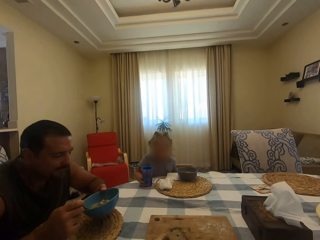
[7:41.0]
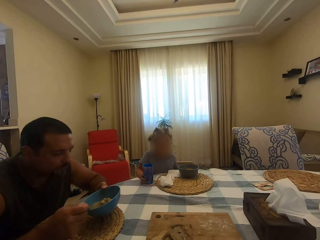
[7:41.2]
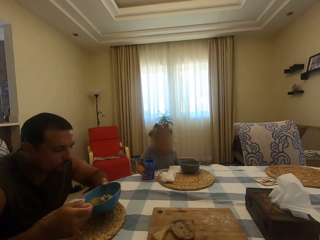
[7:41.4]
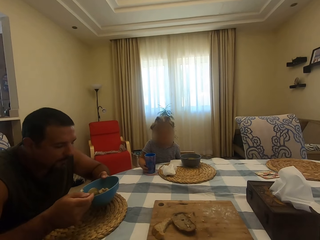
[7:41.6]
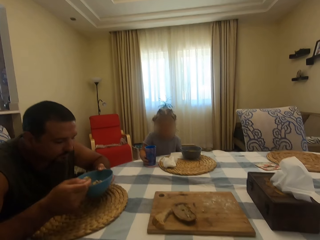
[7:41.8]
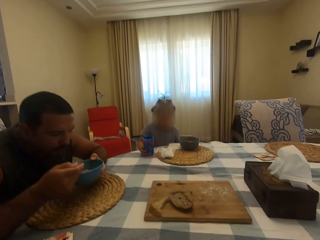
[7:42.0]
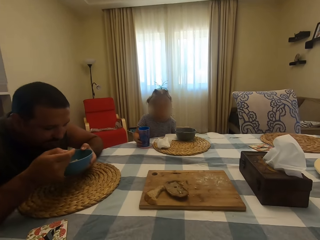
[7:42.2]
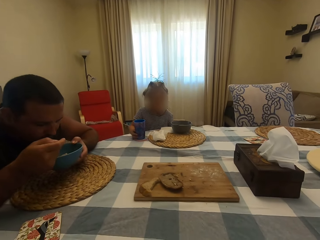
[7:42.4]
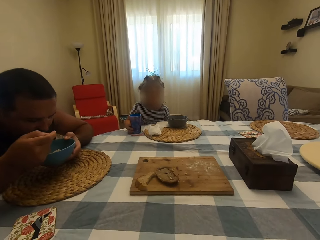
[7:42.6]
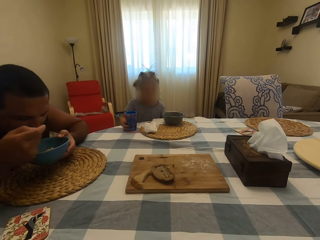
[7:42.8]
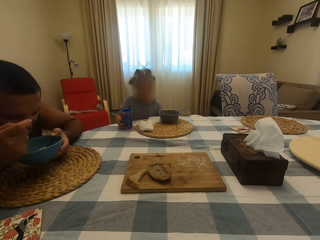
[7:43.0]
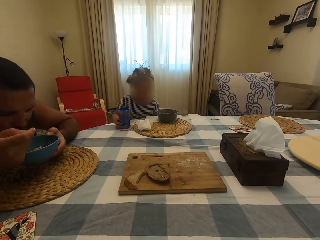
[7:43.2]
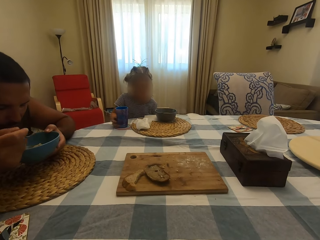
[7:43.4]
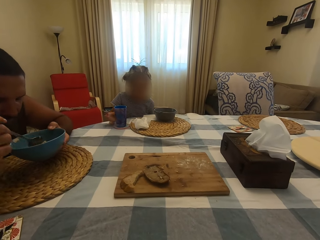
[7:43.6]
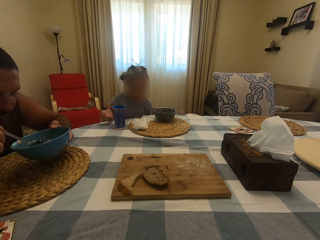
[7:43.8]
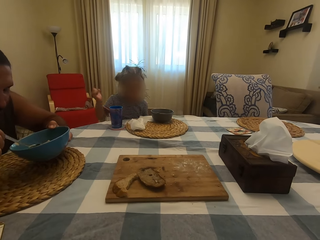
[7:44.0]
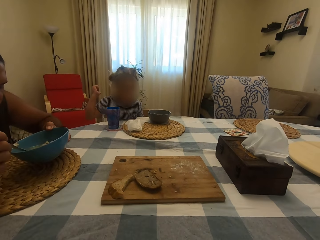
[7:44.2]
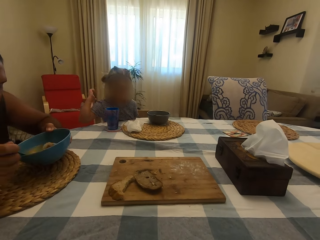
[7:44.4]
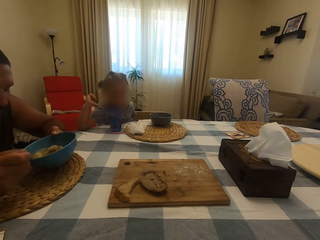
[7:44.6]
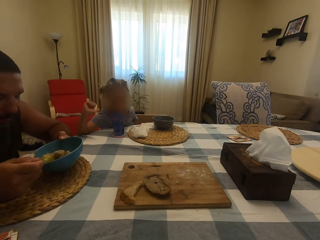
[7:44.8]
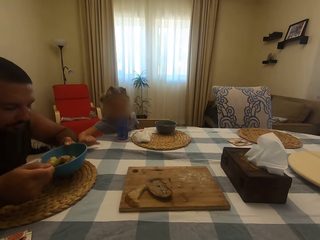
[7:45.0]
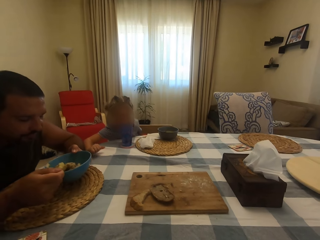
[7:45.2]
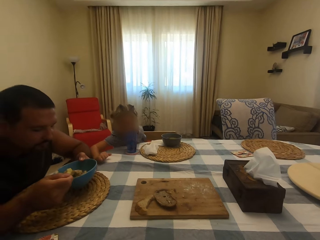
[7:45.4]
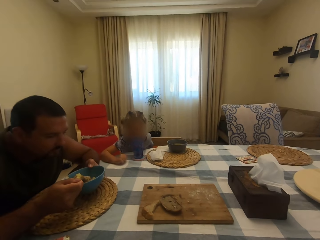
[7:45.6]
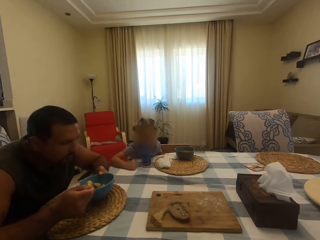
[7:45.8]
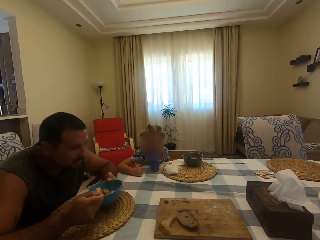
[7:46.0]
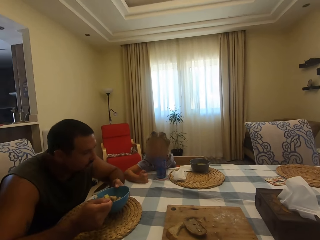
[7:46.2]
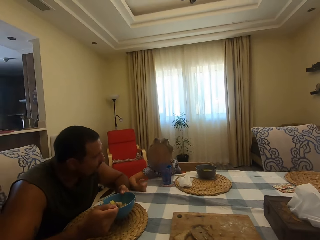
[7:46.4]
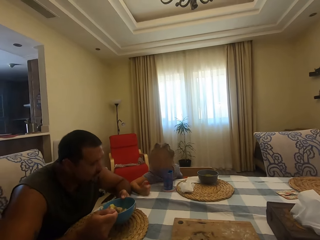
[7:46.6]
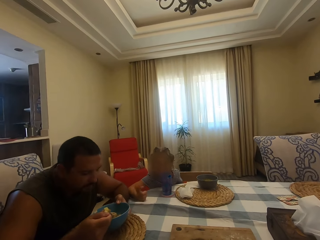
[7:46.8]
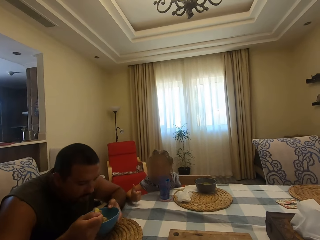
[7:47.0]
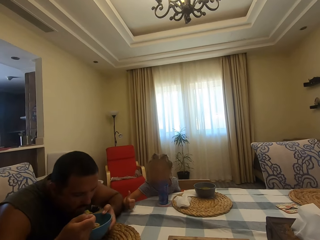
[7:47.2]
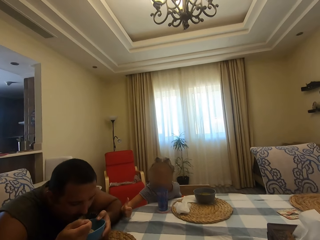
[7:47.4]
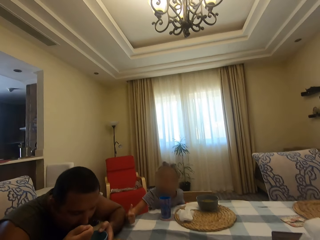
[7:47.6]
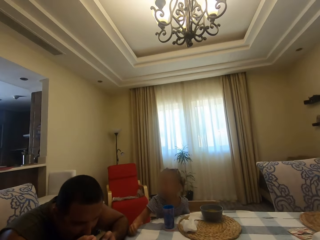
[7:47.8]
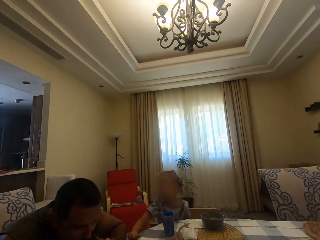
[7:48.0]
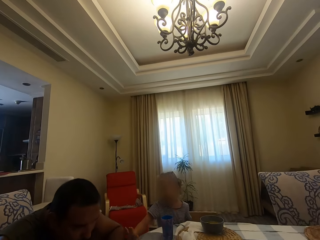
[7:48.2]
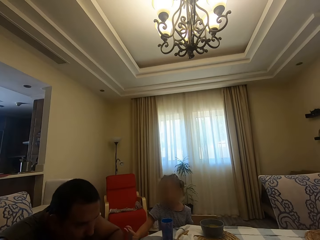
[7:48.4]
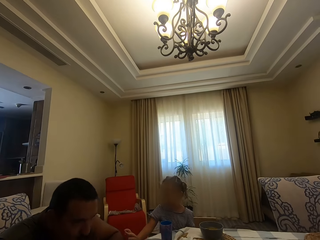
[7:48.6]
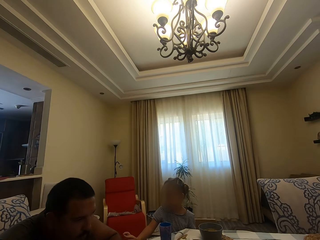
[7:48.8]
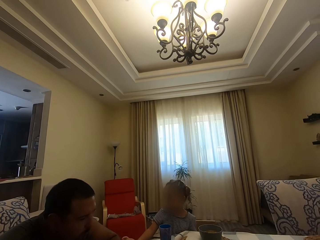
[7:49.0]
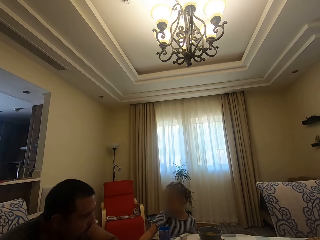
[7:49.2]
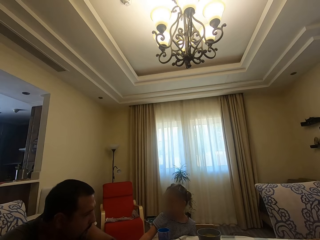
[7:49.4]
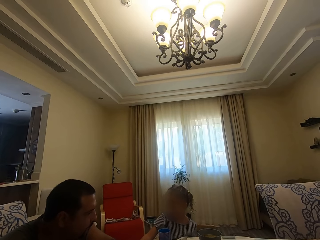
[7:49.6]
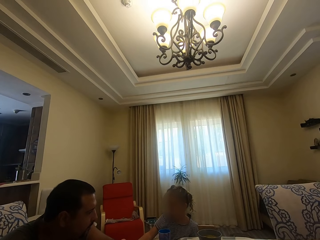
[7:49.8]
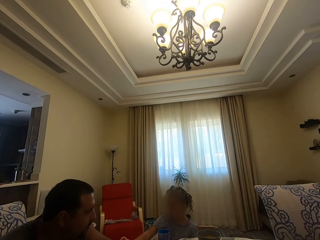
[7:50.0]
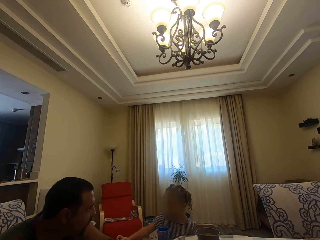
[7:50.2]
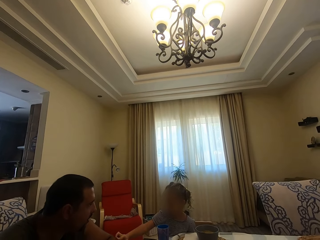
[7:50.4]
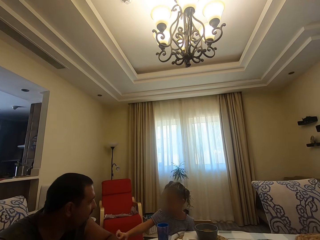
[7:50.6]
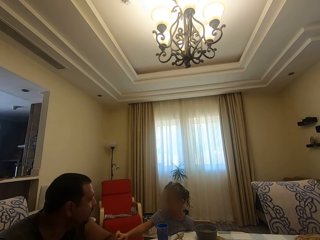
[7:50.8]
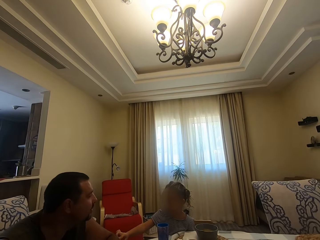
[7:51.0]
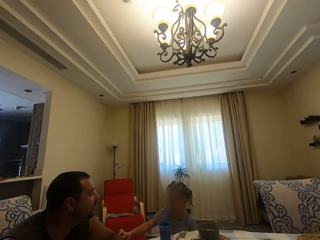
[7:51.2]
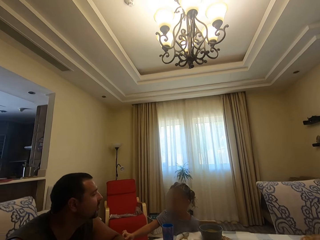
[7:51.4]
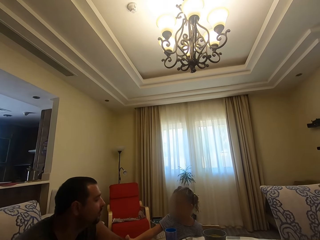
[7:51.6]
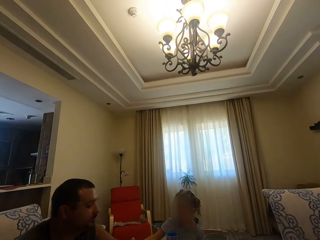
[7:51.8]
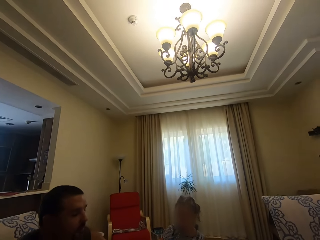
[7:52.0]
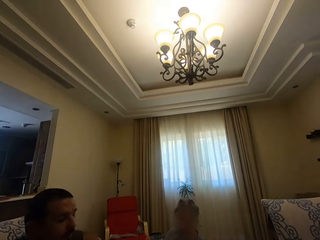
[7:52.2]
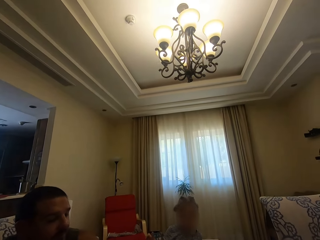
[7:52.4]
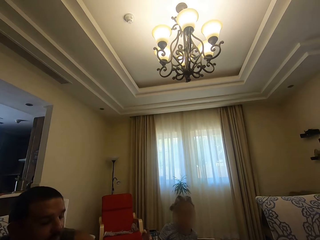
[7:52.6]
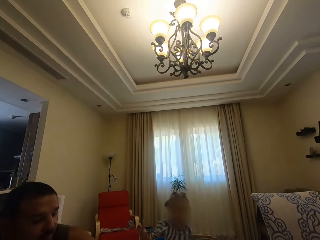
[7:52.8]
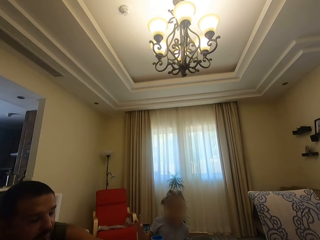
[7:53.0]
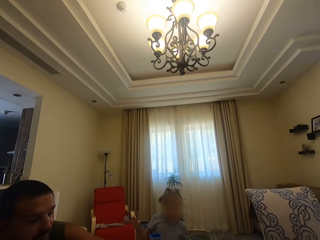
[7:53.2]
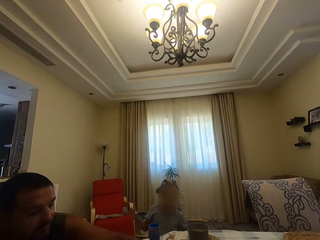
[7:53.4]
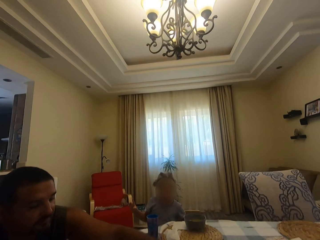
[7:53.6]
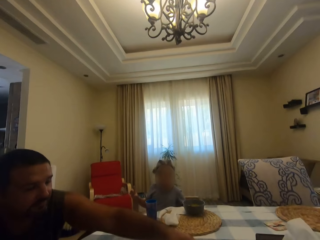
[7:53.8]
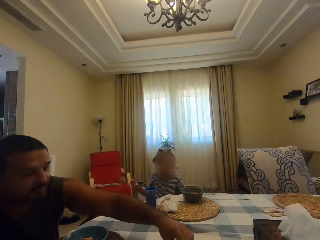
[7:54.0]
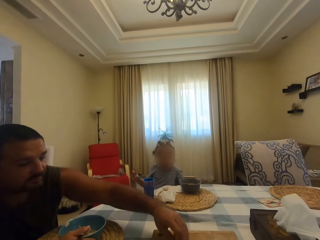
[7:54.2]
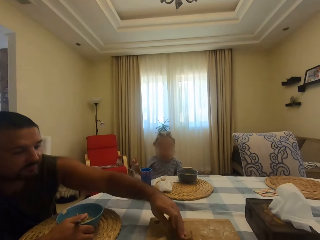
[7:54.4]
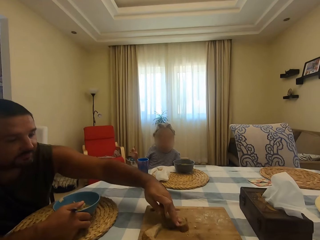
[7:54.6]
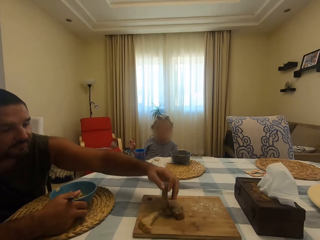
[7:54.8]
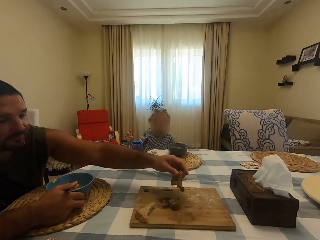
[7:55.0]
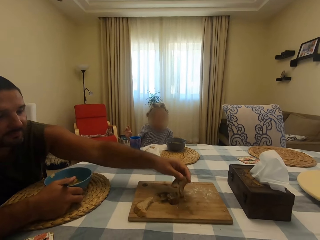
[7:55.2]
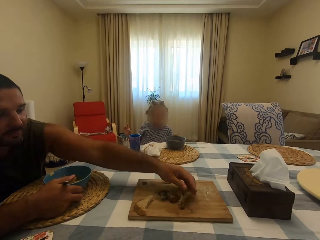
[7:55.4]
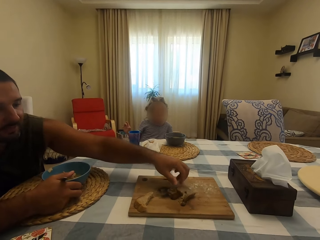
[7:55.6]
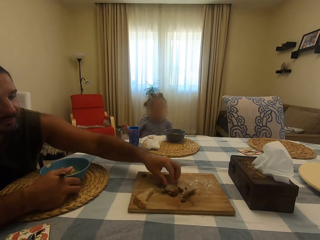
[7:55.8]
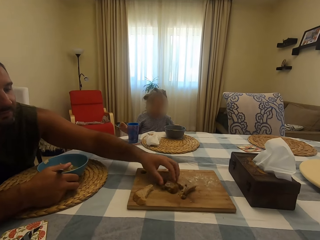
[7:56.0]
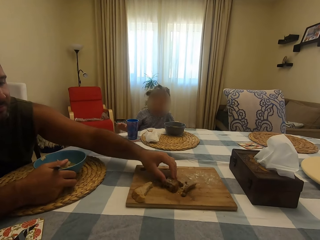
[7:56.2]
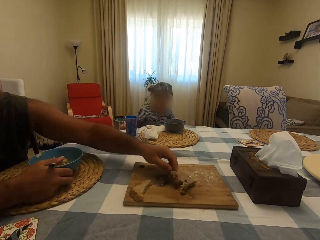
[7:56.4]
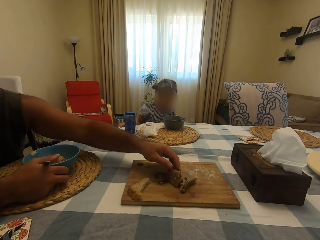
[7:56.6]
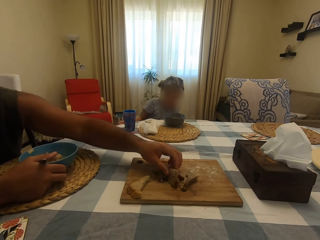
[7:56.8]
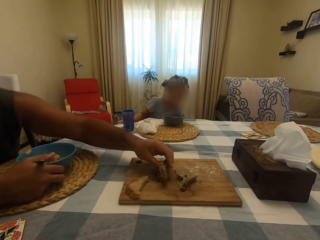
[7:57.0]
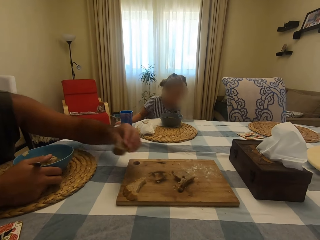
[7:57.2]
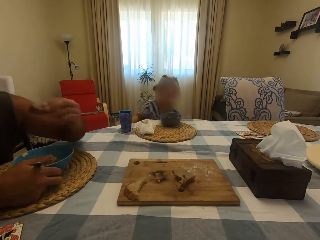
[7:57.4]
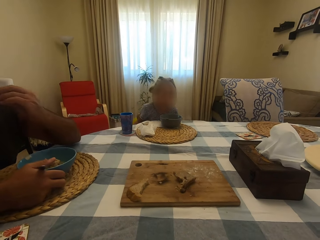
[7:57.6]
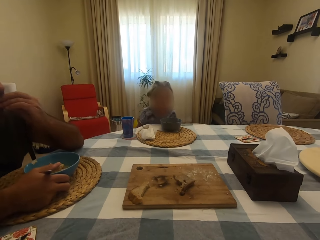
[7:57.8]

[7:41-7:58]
A man scoops soup in the bowl with a spoon. He puts soup in the mouth with a spoon. A girl moves a hand around. The man scoops soup in the bowl with a spoon. A person talks to the man. The man turns his head. The man puts soup in the mouth with a spoon. The man turns his head. The man looks around. The person talks to the man. The man moves something on the board on the table. The camera wearer talks with the man and the person. The man puts bread on the chopping board. The man picks up the bread on the board on the table. The girl moves around. The person talks with the camera wearer and the man.

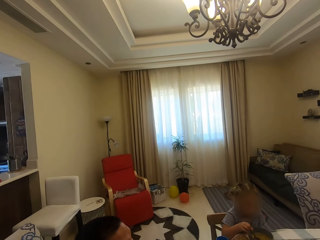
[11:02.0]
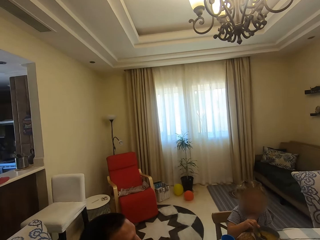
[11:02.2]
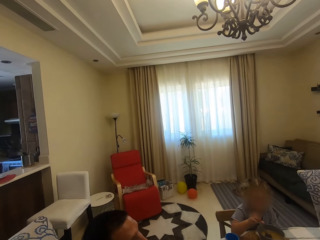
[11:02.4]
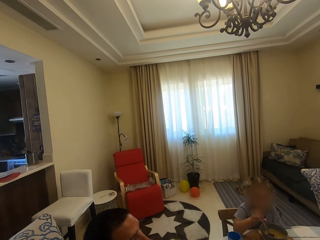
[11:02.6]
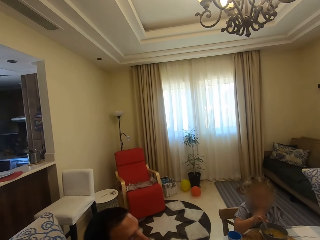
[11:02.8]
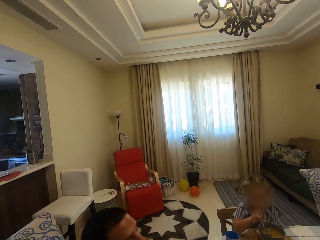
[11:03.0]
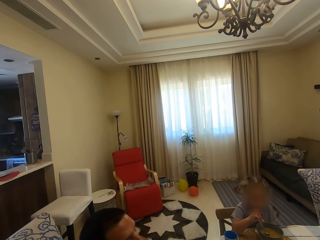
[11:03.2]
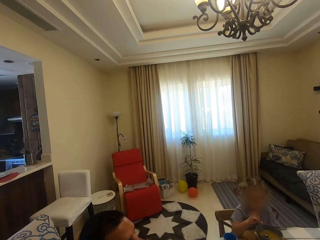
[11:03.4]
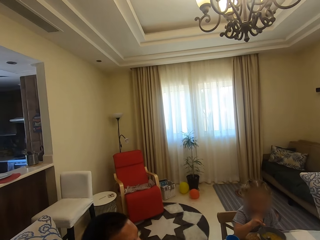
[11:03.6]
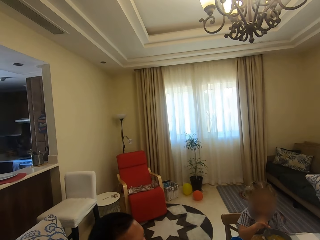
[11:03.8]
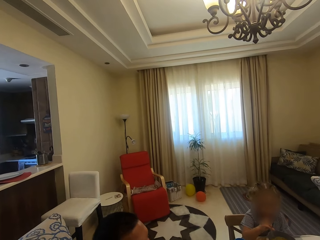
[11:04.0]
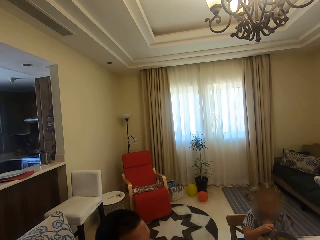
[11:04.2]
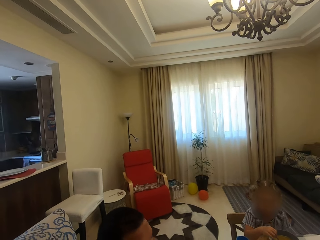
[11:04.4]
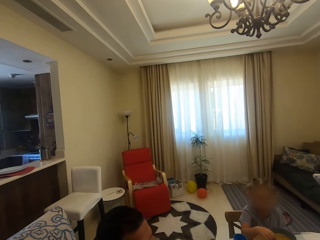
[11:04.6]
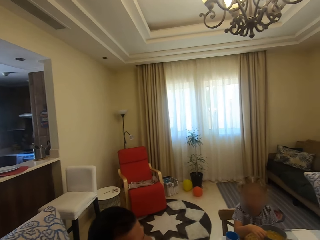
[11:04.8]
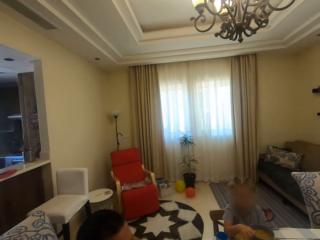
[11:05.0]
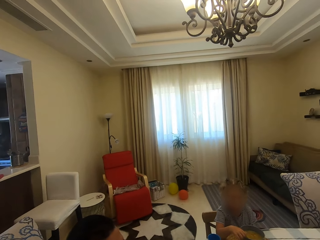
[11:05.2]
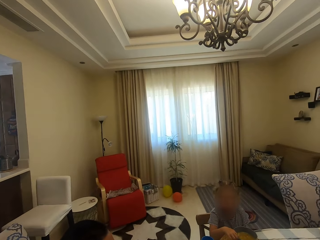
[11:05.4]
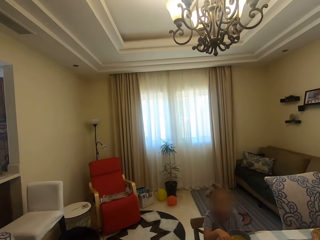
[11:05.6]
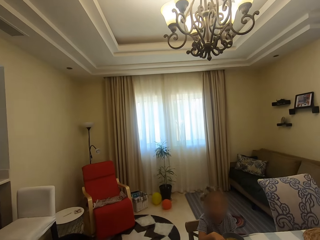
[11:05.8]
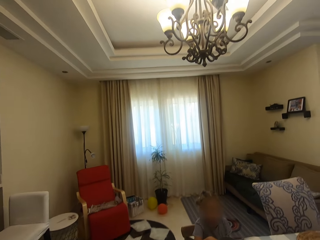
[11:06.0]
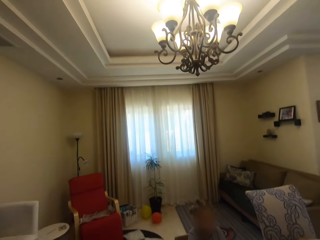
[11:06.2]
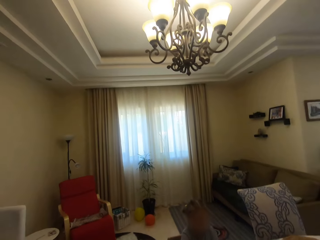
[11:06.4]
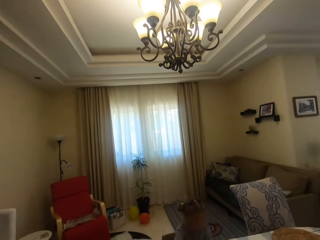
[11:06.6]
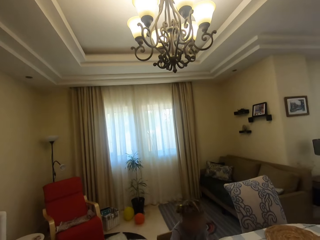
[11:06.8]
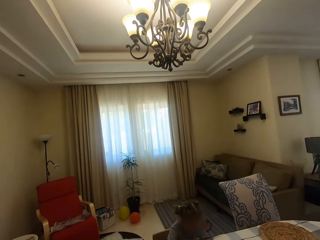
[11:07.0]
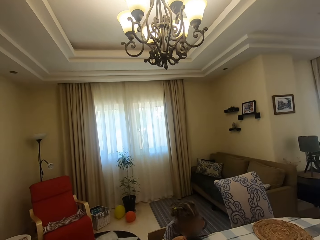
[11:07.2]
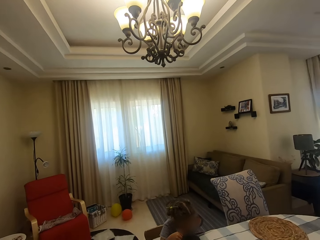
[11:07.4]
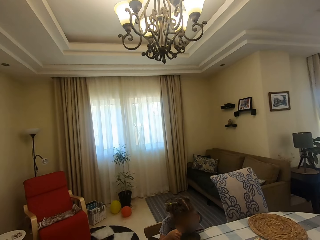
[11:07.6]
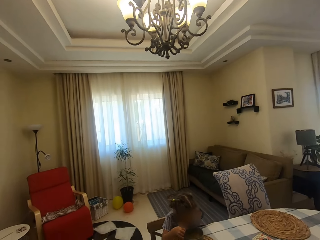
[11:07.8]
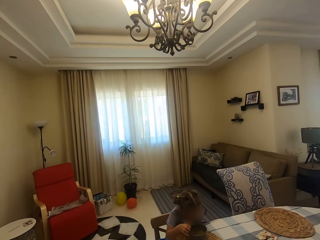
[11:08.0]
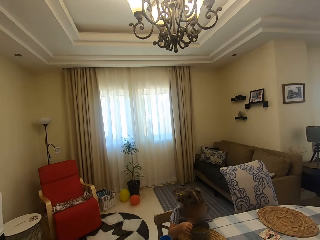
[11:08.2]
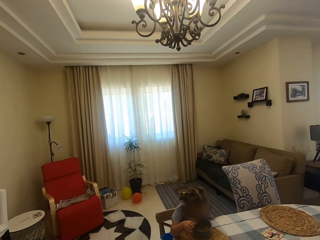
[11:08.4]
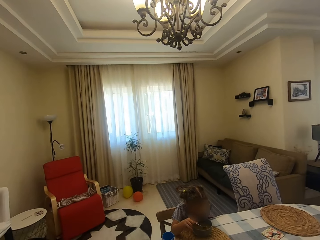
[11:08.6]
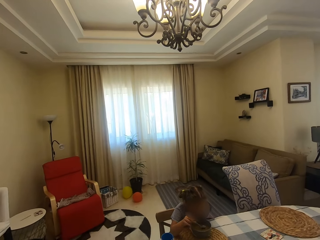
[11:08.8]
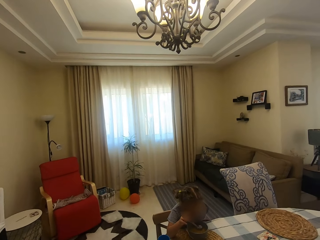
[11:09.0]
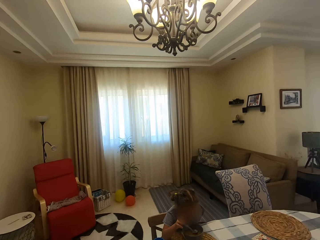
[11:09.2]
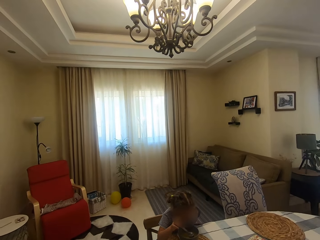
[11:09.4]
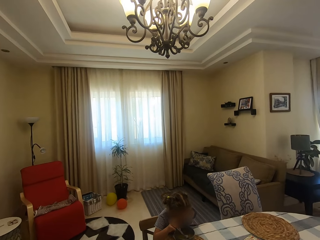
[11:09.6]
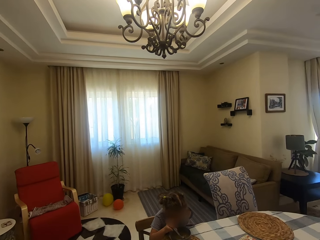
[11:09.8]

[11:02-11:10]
The camera wearer dialogues with a person and a kid. A girl scoops soup in the bowl with a spoon. She puts soup in the mouth with a spoon.
